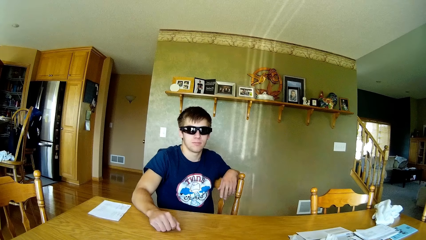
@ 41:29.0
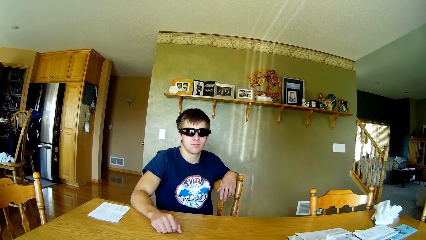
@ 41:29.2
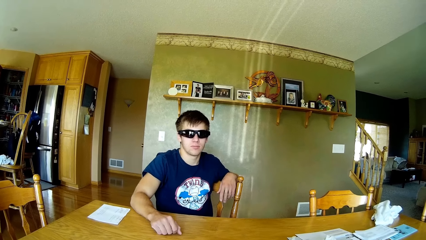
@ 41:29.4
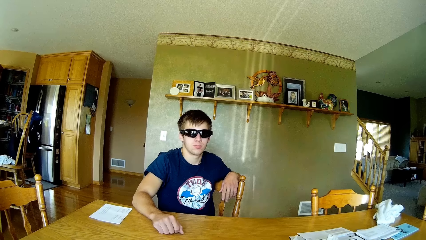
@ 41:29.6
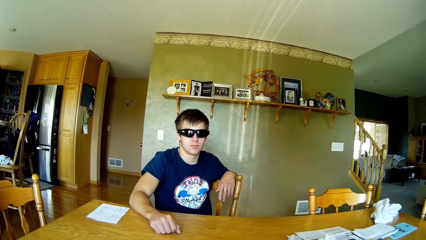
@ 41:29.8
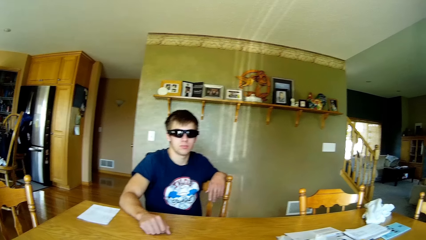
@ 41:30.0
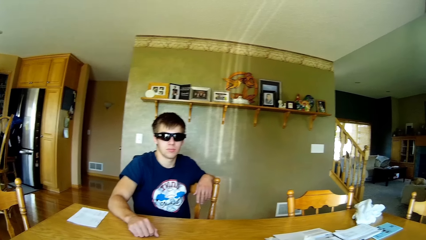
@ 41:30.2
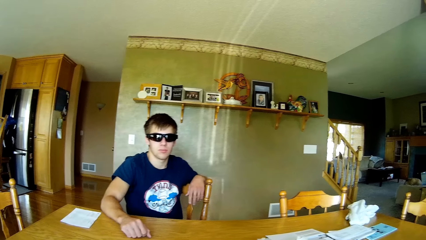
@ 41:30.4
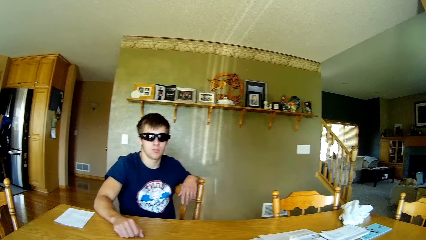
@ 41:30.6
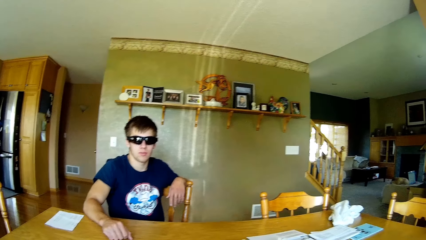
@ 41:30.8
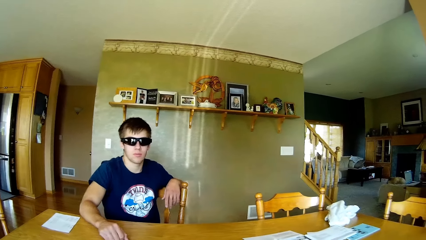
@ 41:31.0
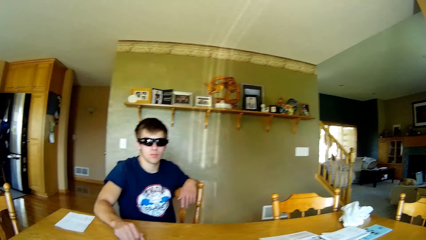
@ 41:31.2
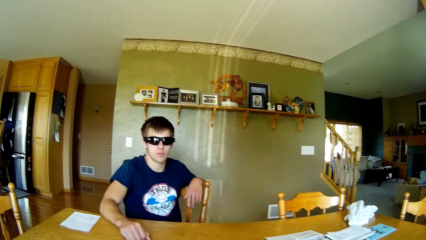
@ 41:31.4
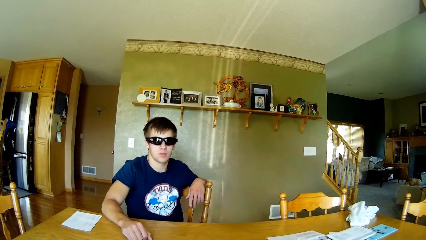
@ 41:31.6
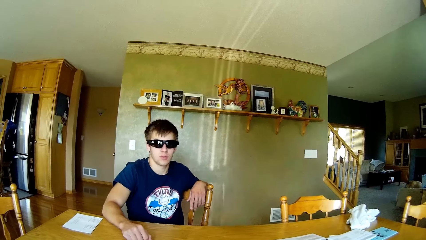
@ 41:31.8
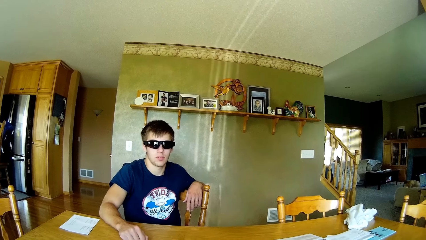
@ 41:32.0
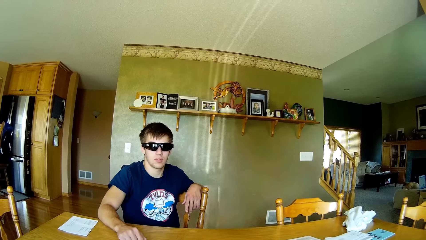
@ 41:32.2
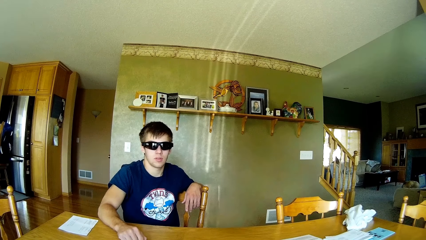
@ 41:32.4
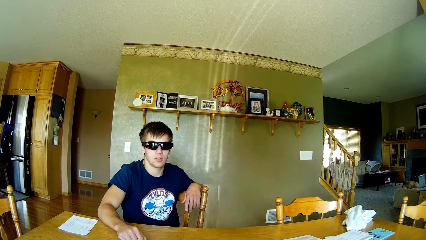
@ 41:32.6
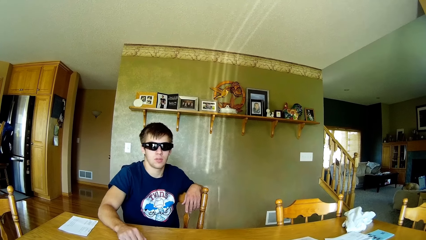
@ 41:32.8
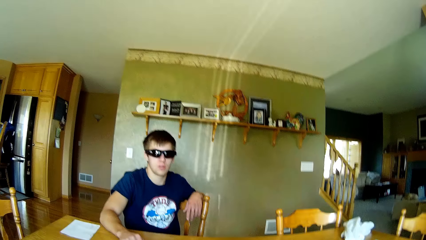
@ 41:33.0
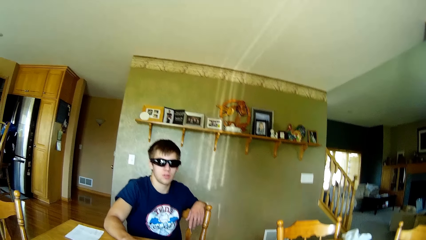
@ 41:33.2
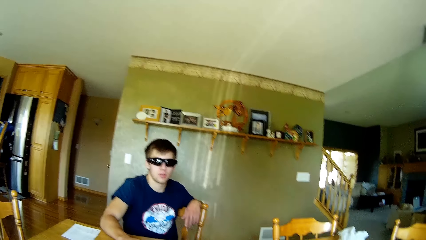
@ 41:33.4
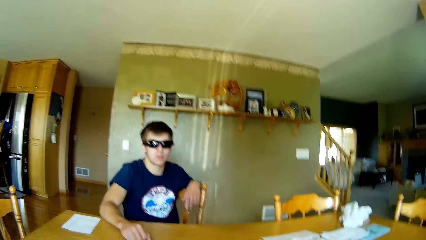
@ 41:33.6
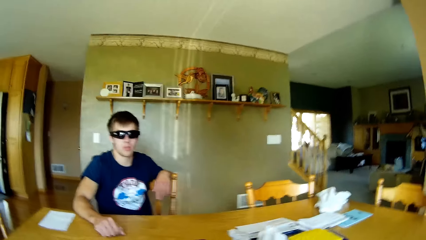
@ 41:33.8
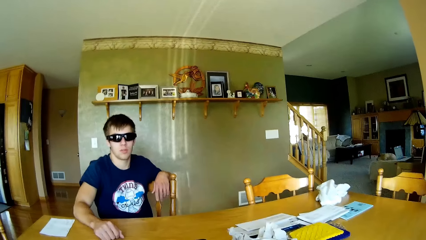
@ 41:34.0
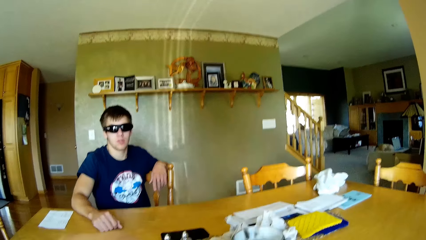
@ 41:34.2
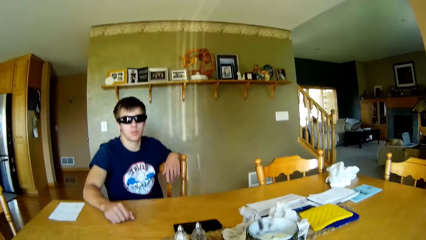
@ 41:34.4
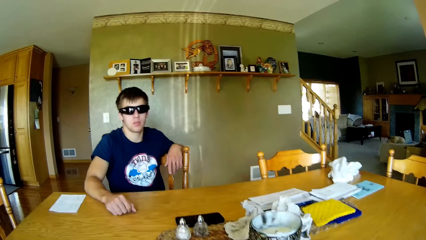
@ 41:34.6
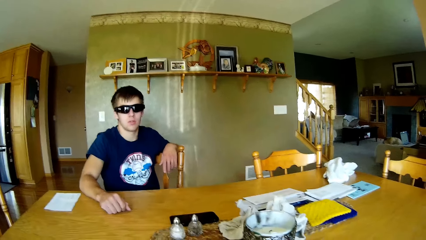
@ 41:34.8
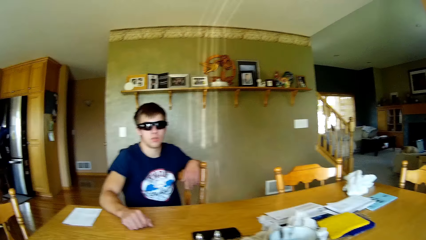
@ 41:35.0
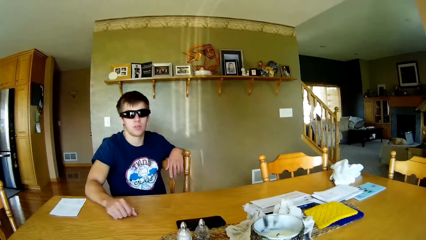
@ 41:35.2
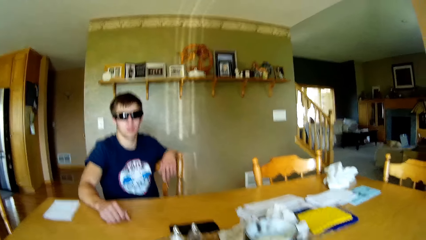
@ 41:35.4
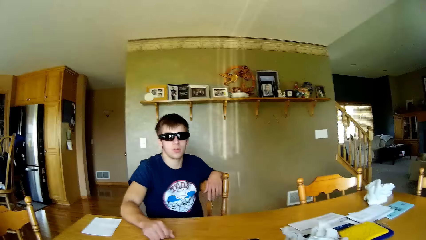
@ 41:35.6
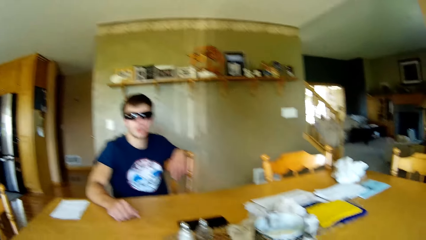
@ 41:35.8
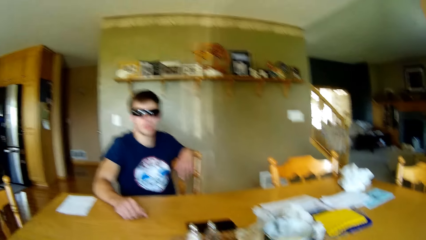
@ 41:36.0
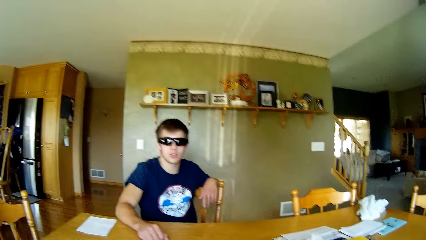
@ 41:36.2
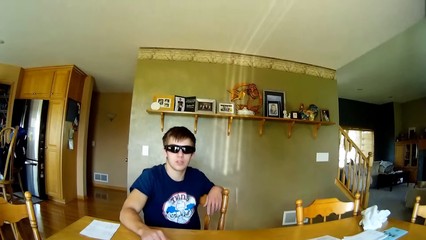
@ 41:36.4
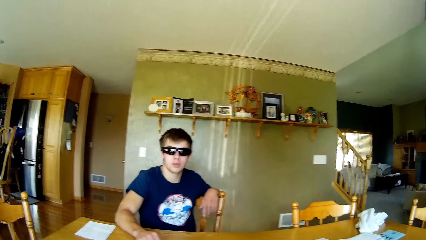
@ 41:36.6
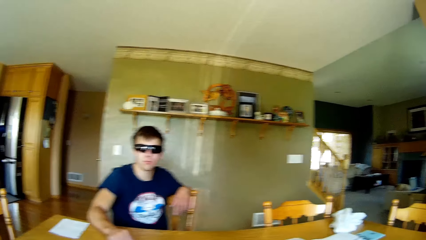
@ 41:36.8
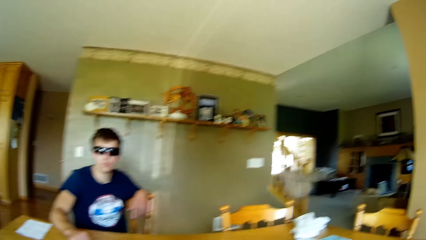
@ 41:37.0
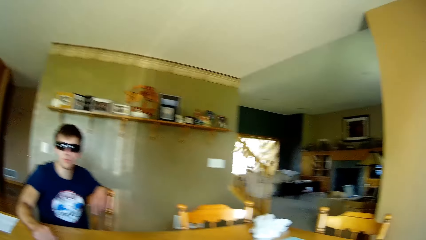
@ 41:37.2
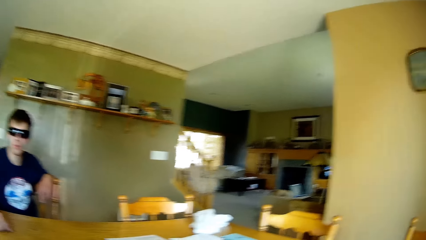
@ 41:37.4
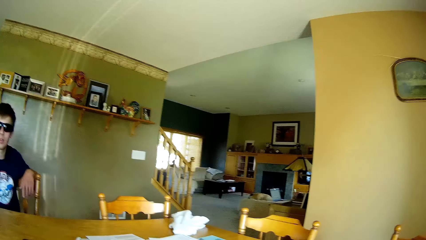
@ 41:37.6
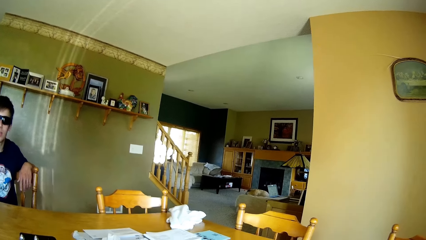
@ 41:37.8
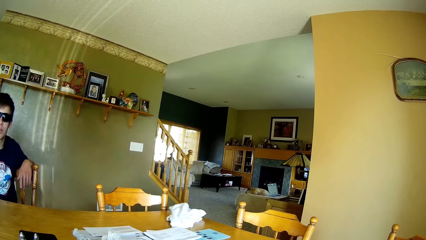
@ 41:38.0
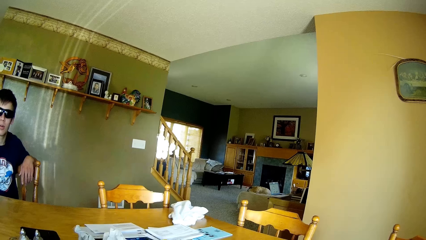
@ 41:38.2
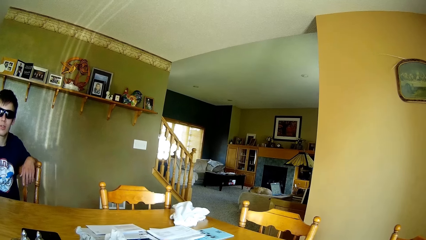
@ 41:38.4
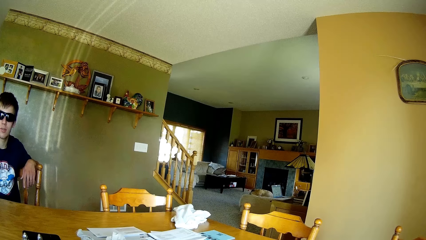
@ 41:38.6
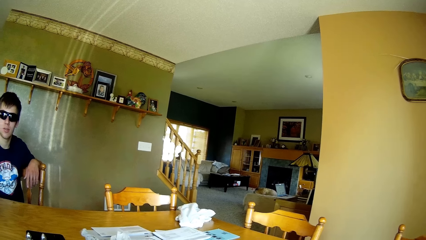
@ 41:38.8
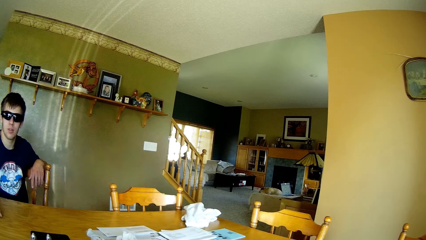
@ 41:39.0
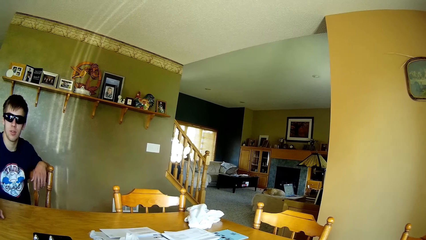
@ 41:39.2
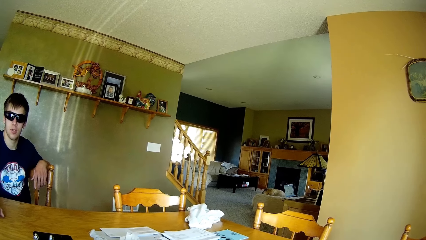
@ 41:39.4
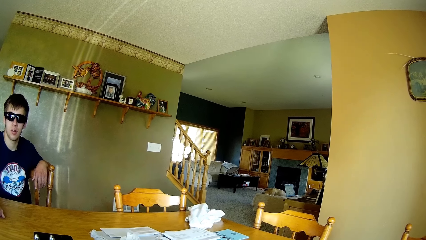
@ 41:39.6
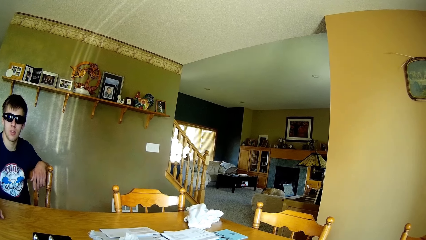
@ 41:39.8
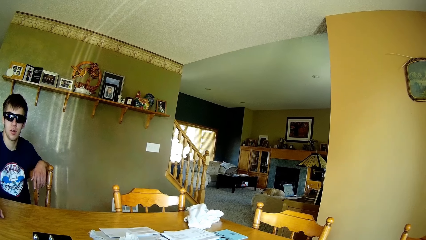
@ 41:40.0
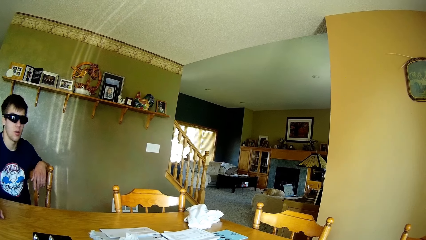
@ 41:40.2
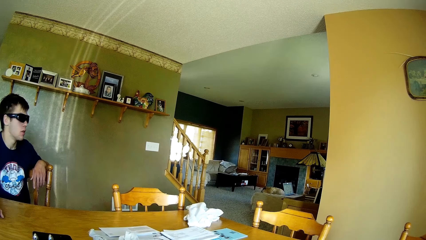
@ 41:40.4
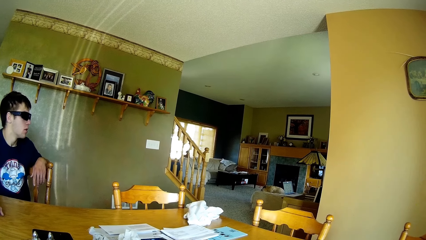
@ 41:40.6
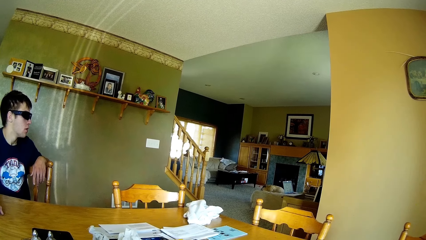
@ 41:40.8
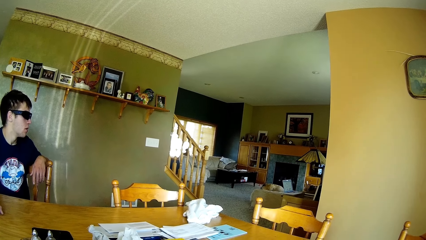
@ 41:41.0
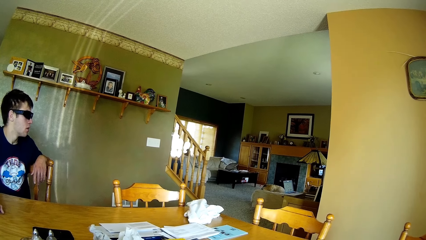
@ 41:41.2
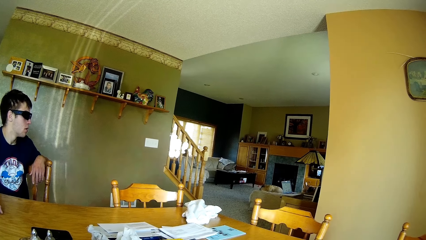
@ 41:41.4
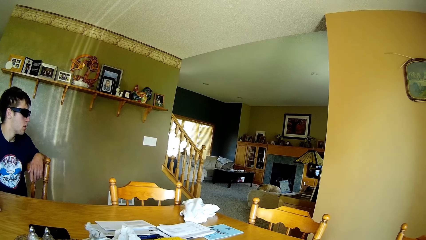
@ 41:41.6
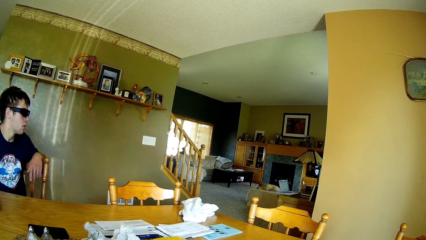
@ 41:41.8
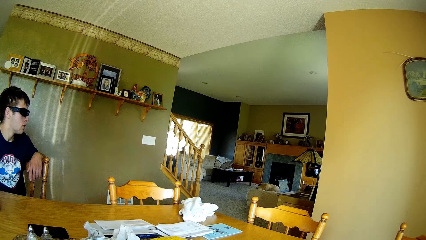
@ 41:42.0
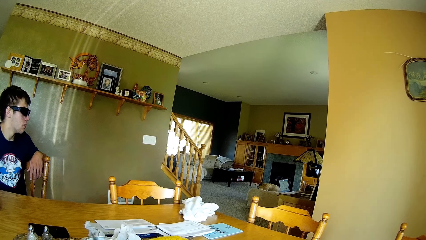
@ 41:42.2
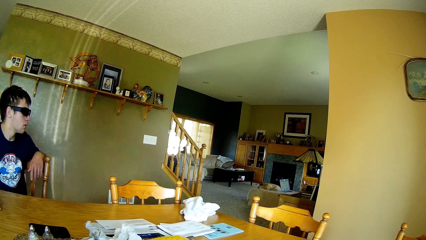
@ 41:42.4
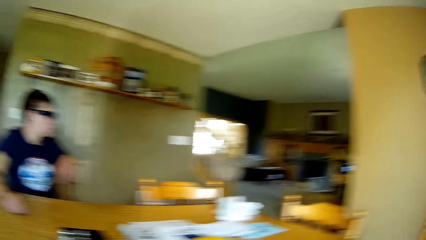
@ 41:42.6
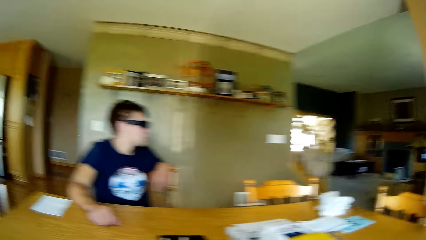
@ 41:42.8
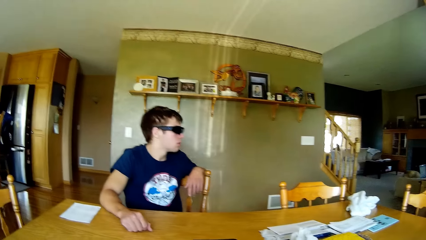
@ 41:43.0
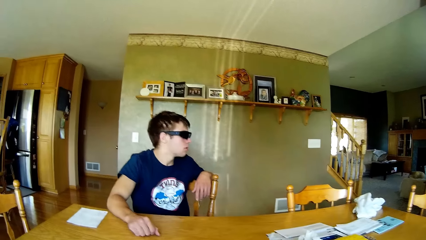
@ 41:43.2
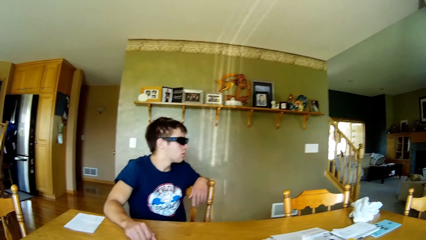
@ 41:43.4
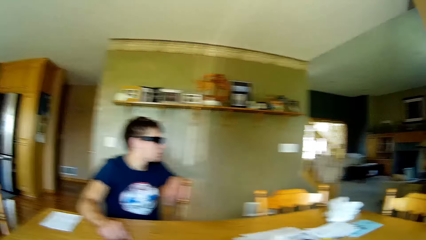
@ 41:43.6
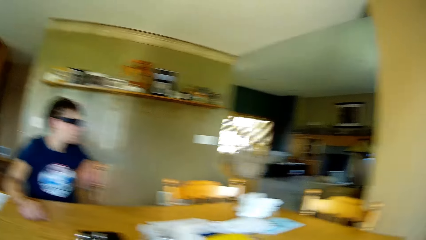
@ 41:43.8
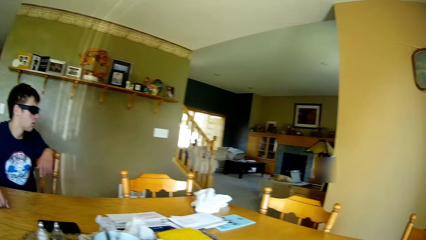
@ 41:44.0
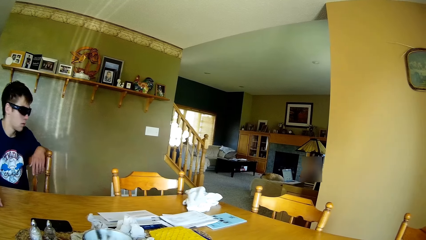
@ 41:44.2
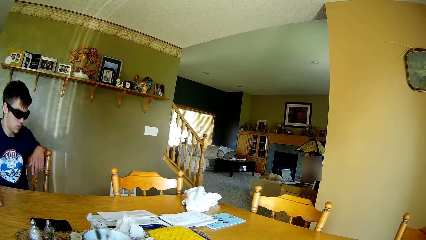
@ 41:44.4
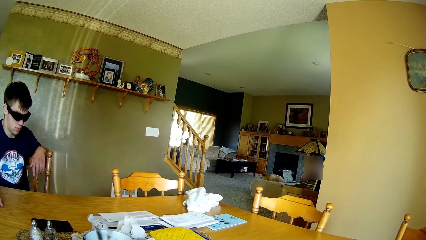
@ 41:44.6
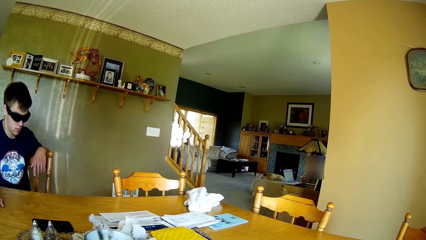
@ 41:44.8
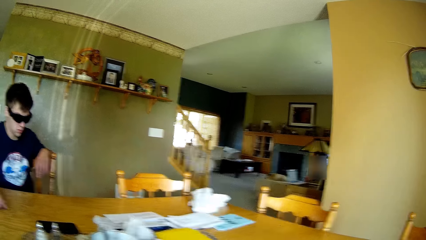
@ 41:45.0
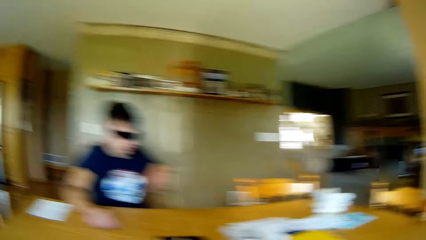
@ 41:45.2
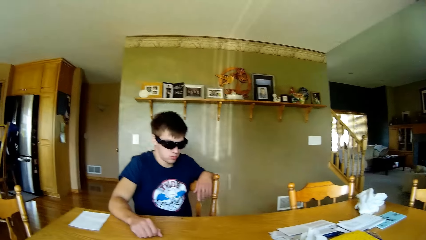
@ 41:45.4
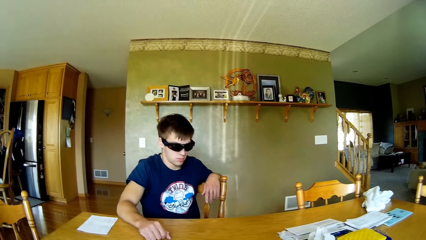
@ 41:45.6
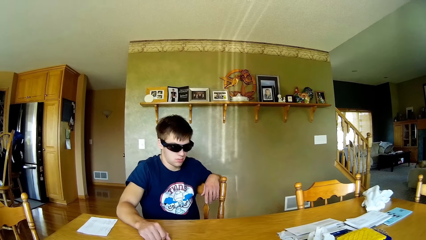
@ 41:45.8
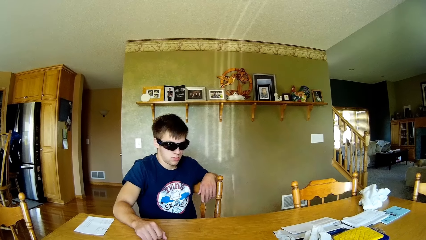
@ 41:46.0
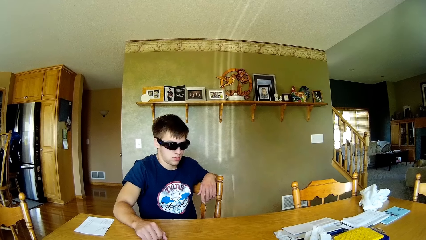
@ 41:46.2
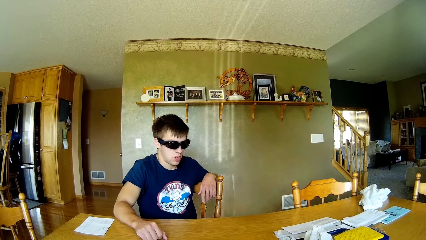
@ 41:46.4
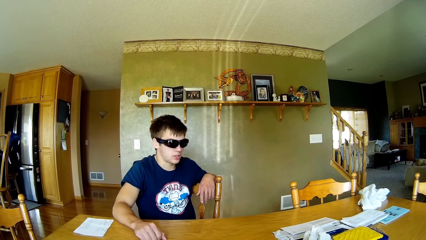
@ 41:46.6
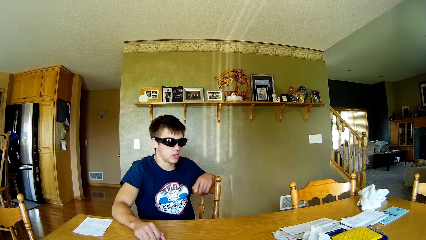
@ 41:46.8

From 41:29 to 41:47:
A man places the left hand on the table. The camera wearer talks to the man. They do something. They look around. They talk to the man. The man turns towards another person. The man looks aside. The camera wearer looks around. They talk to the other person. They look across the table at the other person. They turn towards the man.
